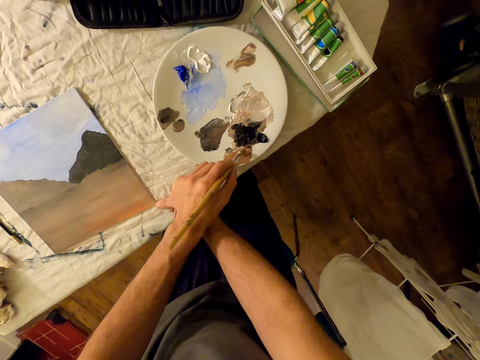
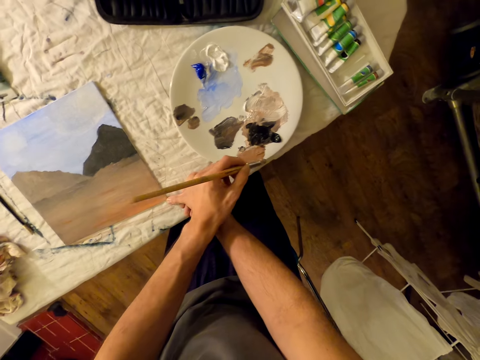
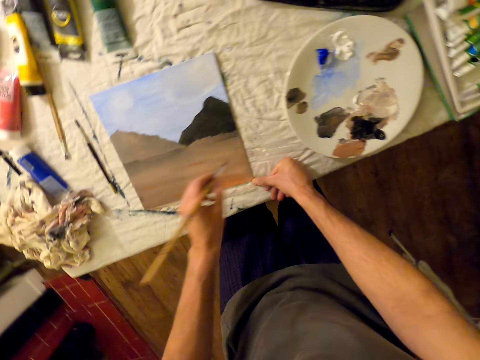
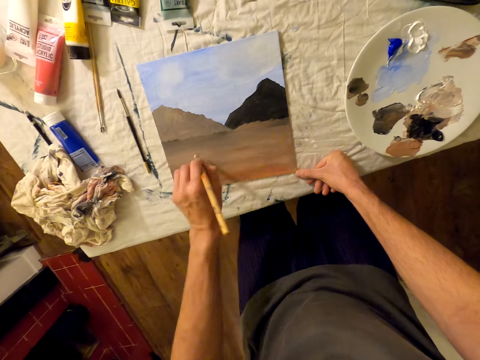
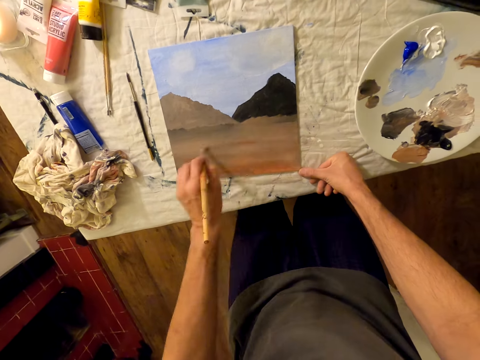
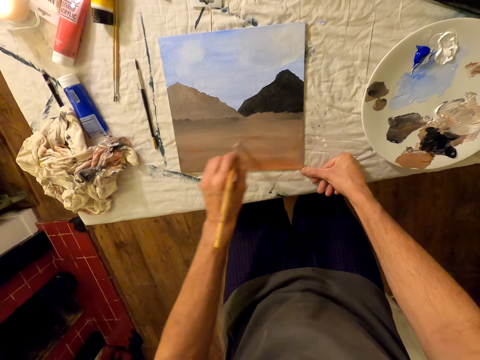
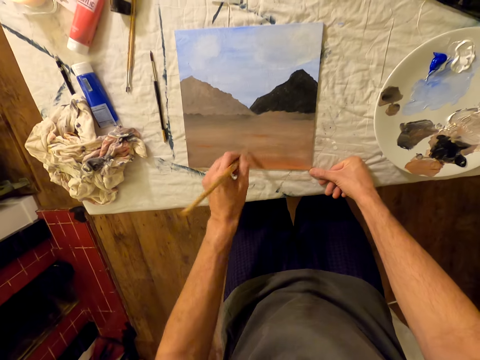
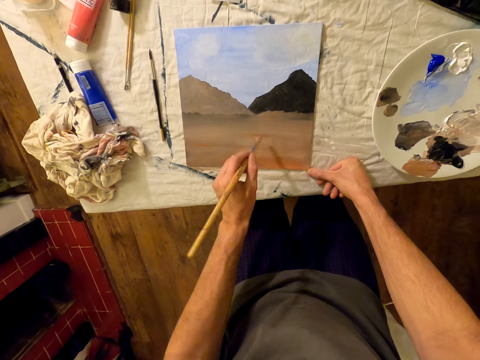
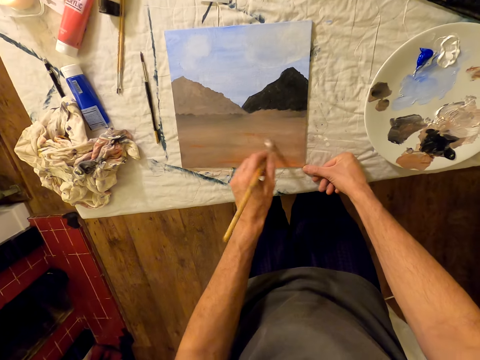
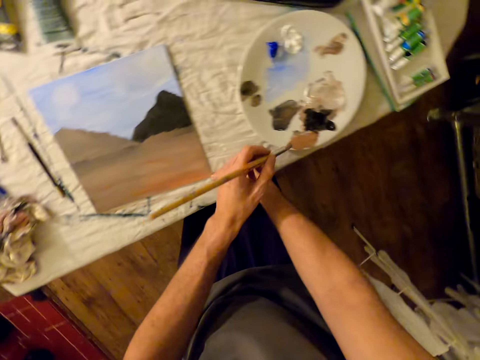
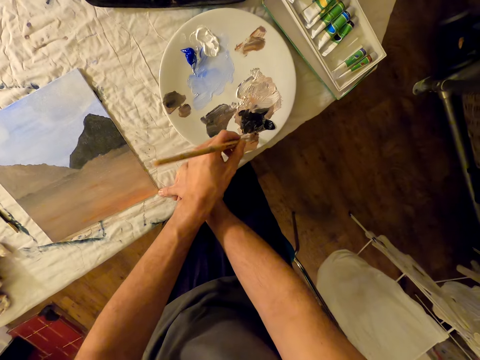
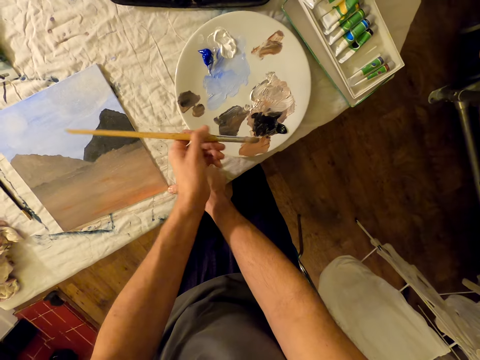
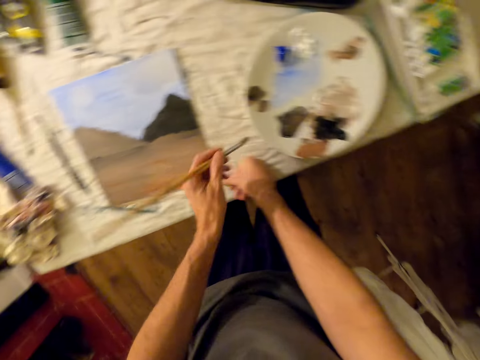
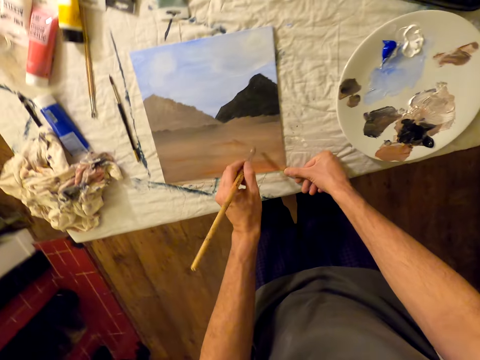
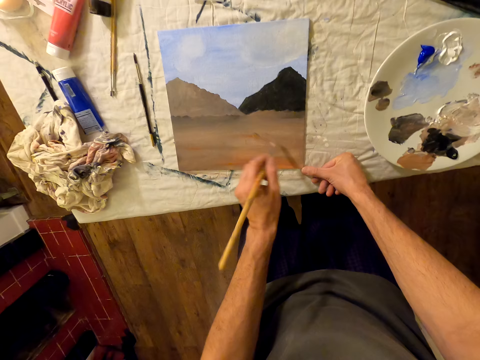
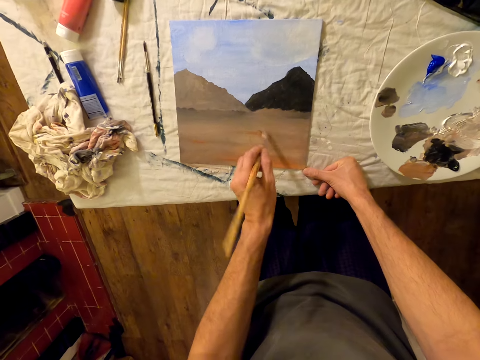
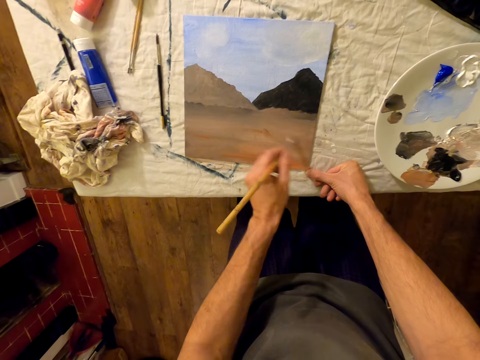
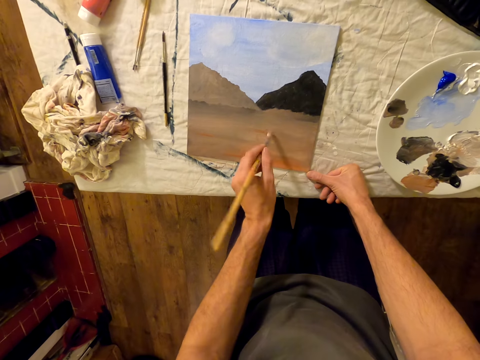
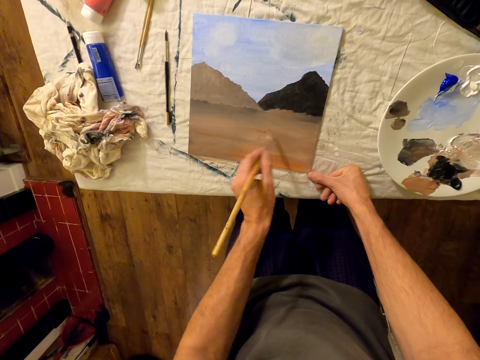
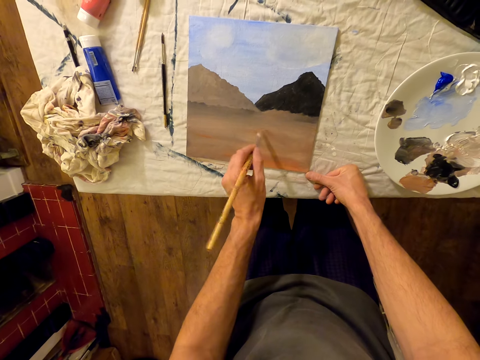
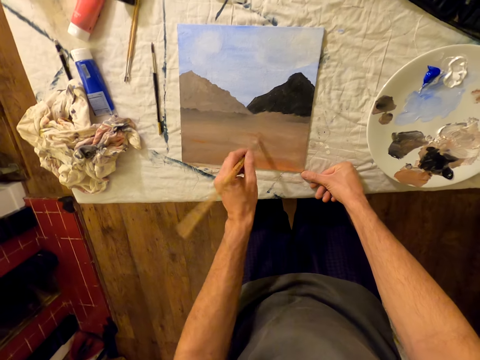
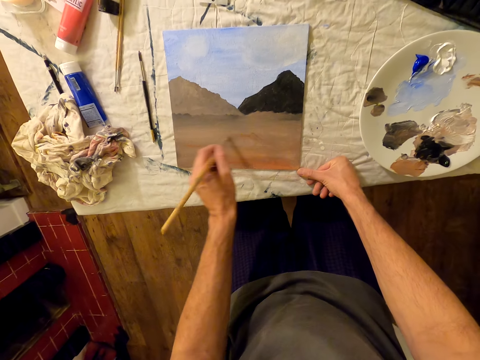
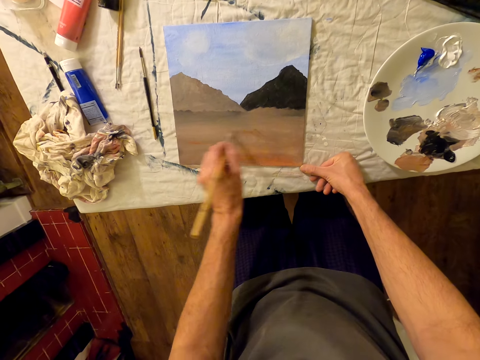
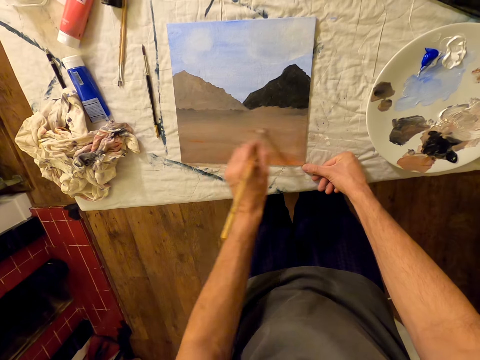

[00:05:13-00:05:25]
The camera wearer places the brush on the palette. They take paint. They paint the painting paper with the brush. They place the brush on the palette, take paint, and remove the brush from the palette. They paint the painting paper with the brush.

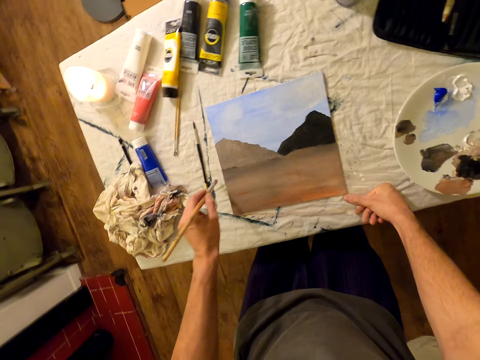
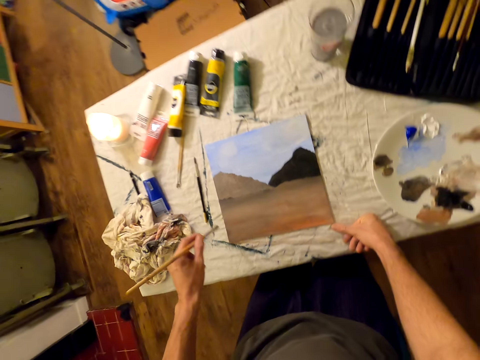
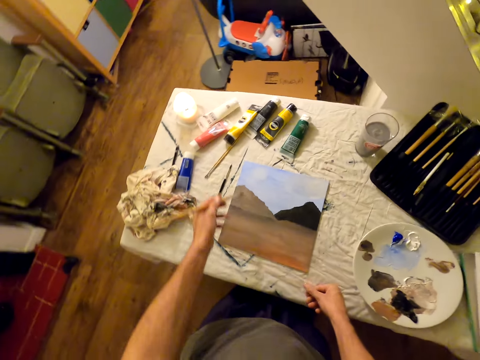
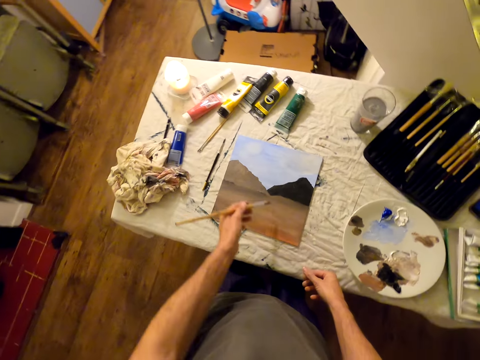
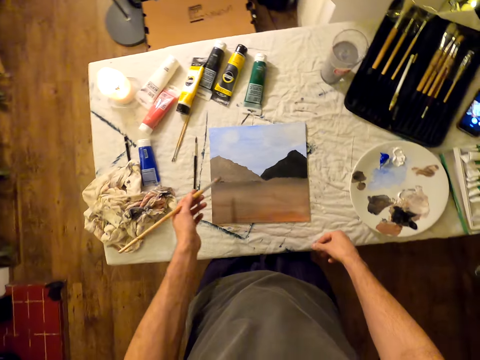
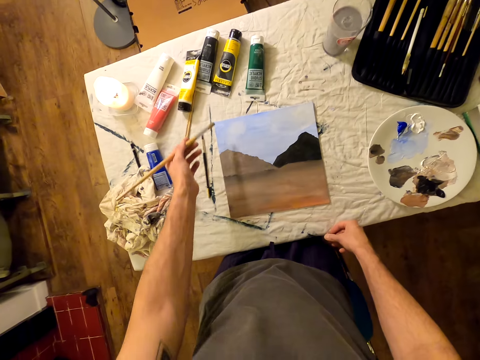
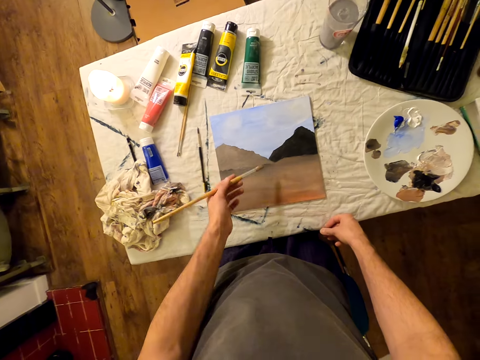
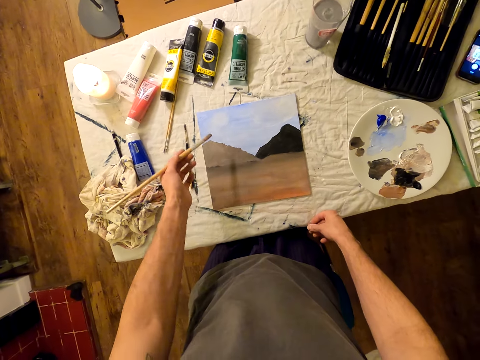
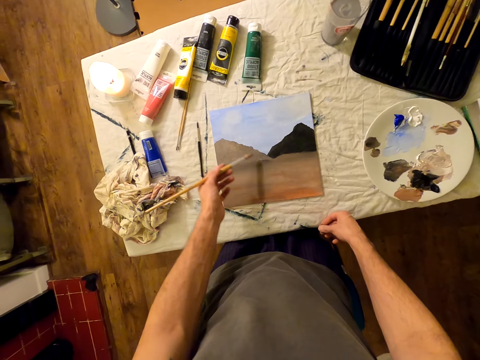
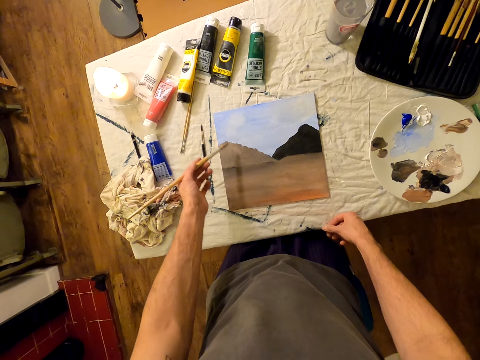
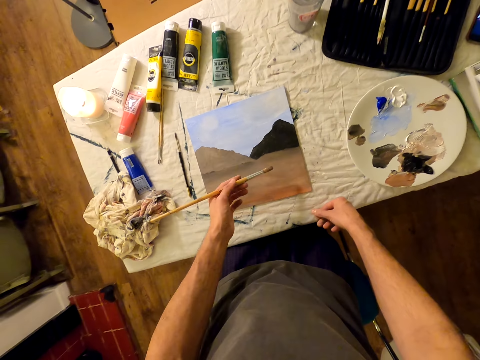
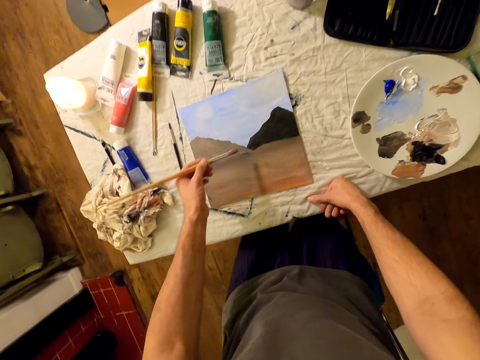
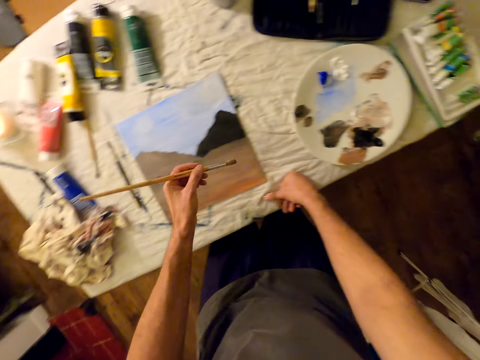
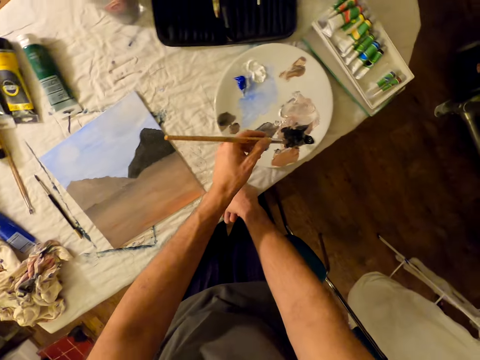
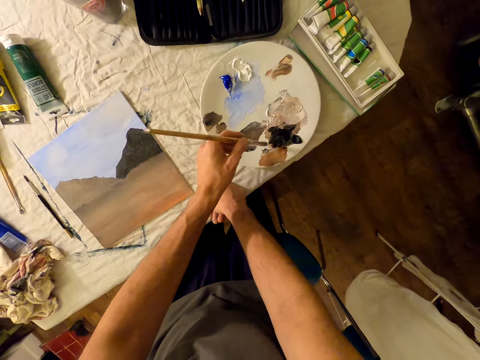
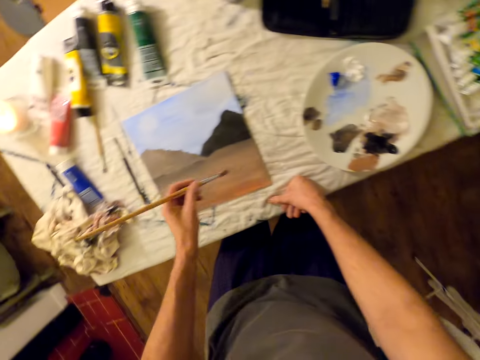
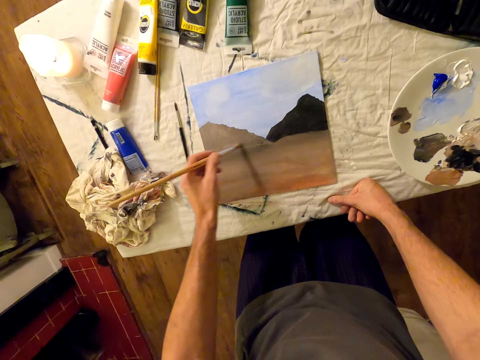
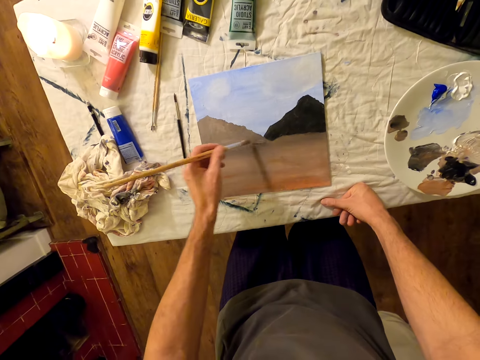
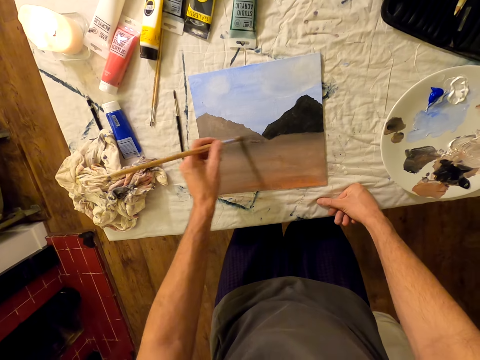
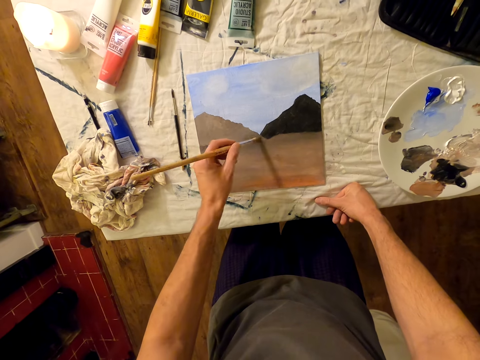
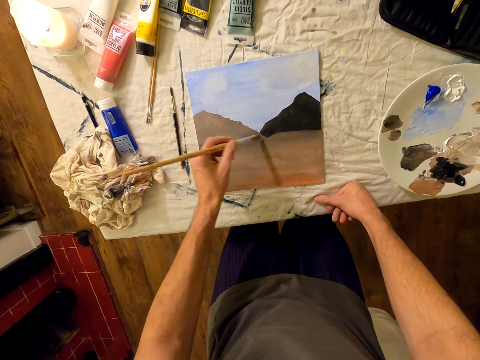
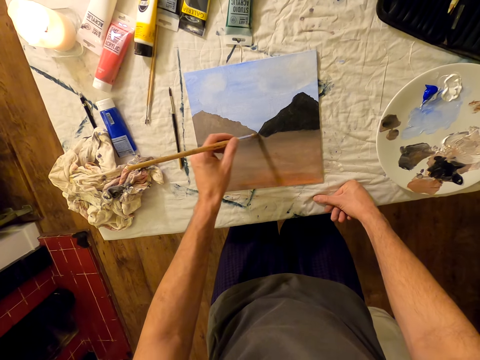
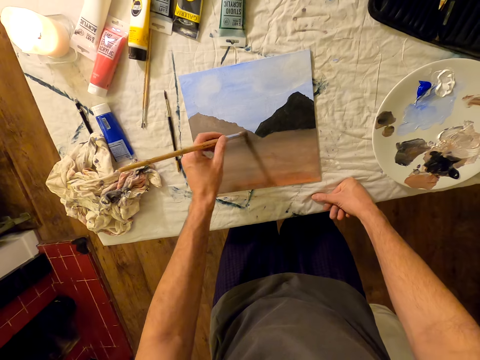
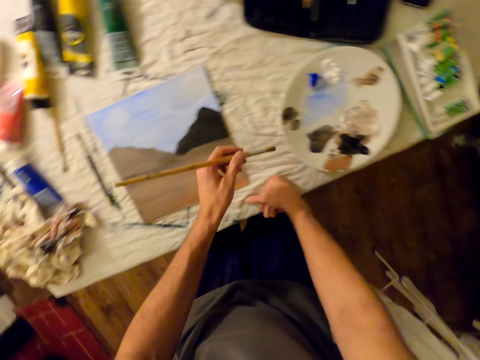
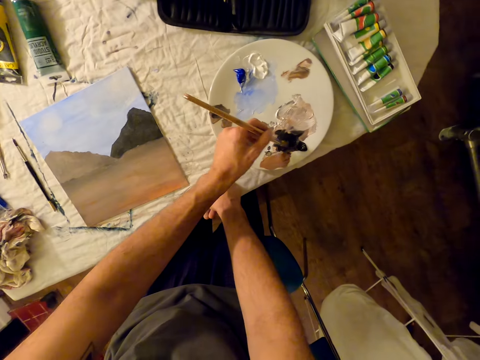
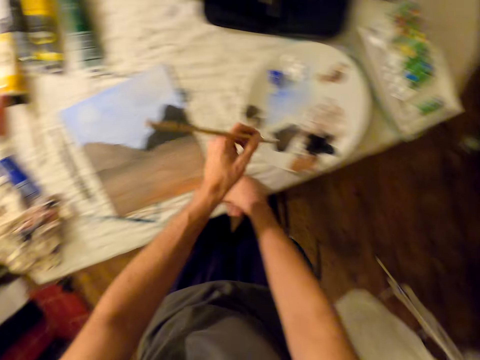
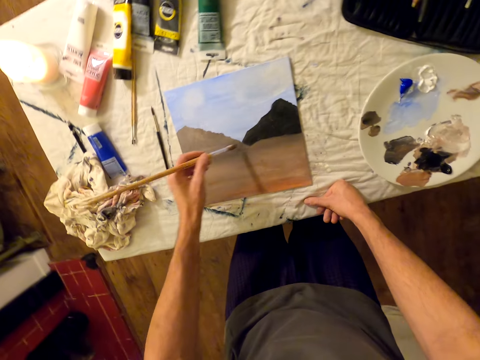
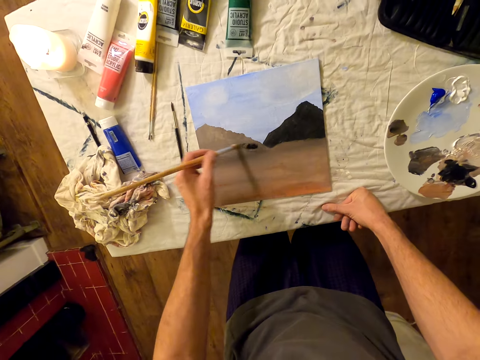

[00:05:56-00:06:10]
The camera wearer looks on. They place the brush on the palette, collect paint, remove the brush from the palette, and paint the painting paper with the brush. They place the brush on the palette, collect paint, and remove the brush from the palette. They paint the painting paper with the brush.
